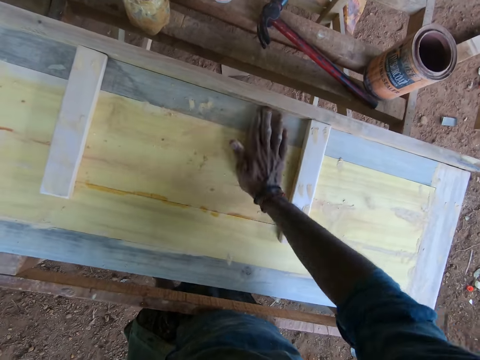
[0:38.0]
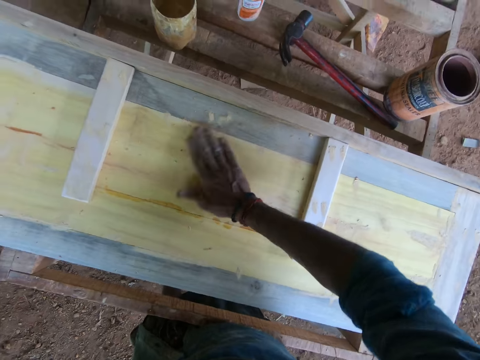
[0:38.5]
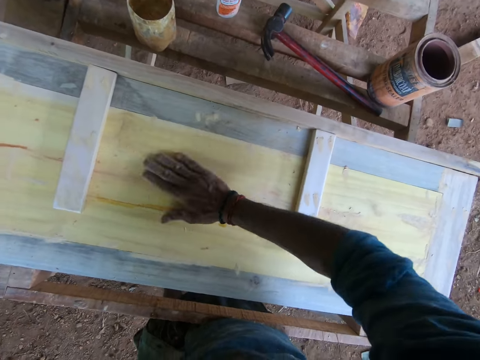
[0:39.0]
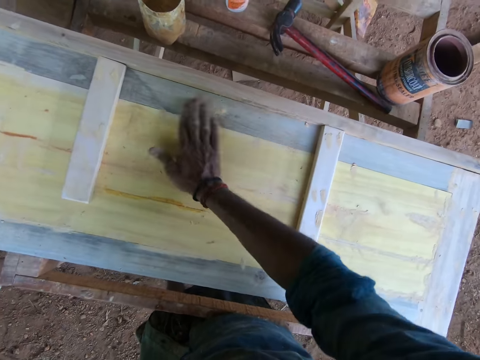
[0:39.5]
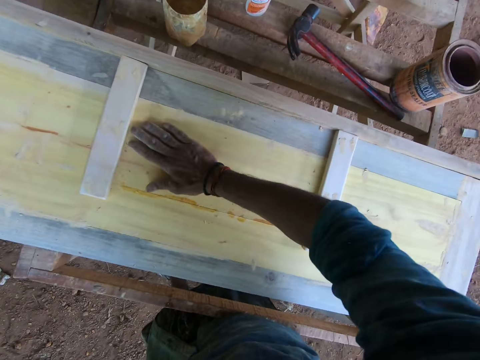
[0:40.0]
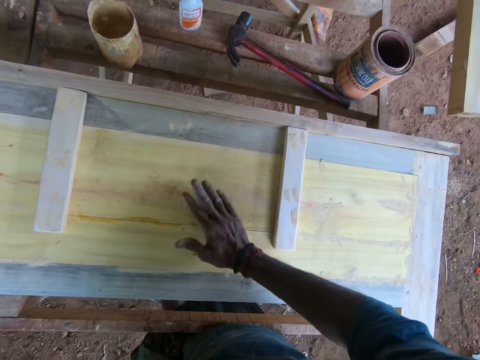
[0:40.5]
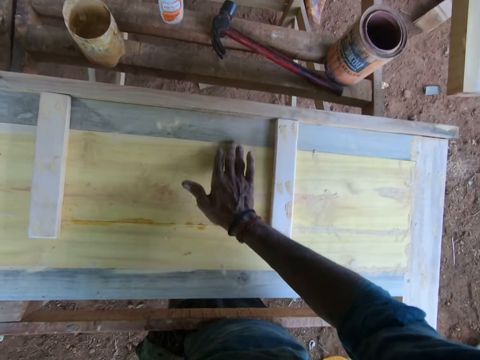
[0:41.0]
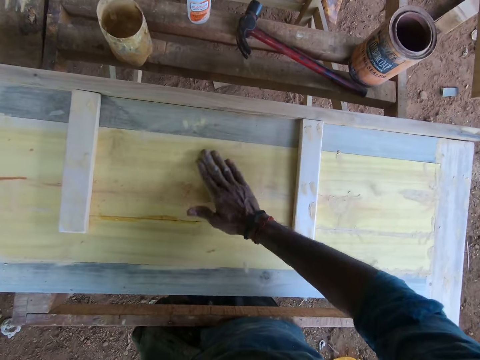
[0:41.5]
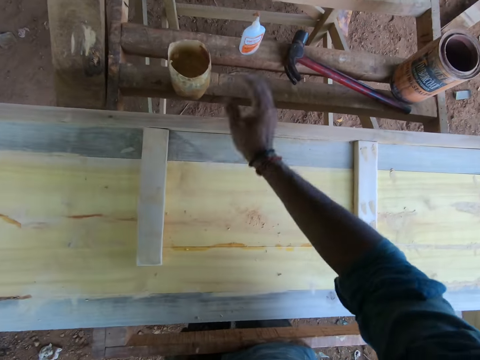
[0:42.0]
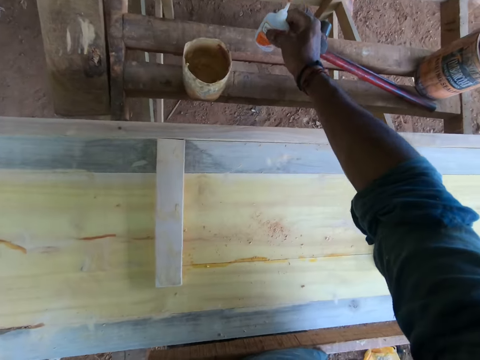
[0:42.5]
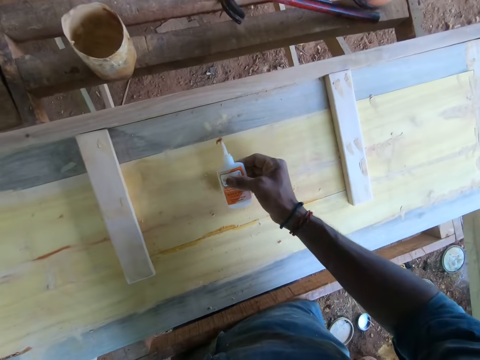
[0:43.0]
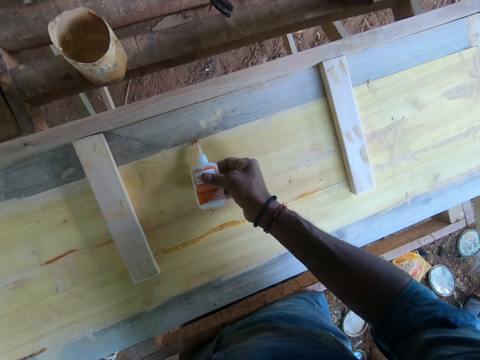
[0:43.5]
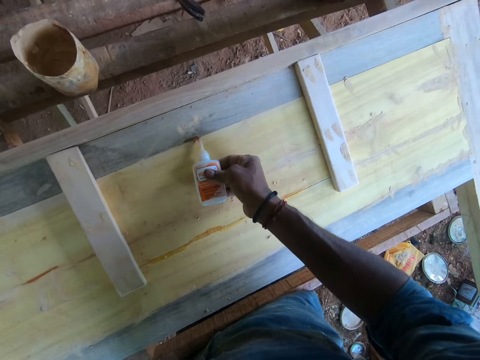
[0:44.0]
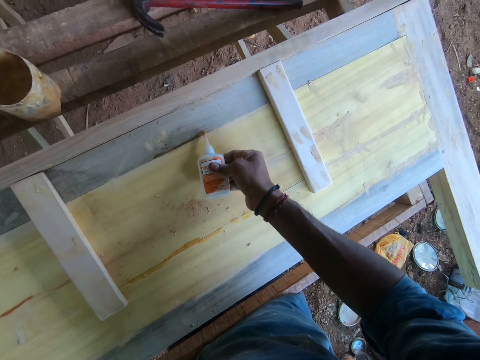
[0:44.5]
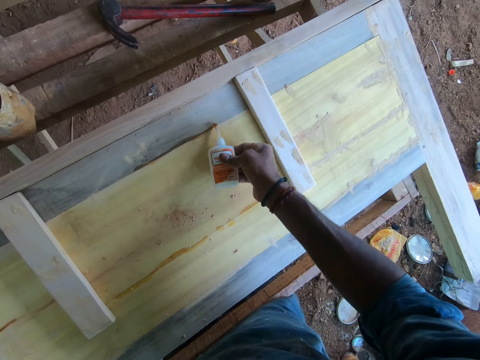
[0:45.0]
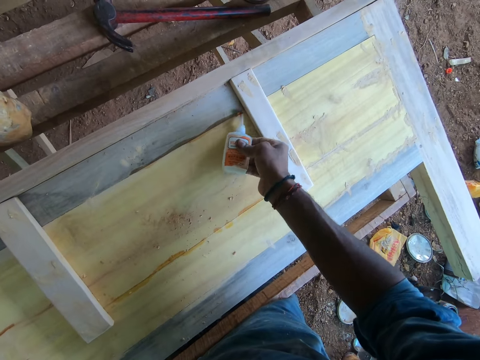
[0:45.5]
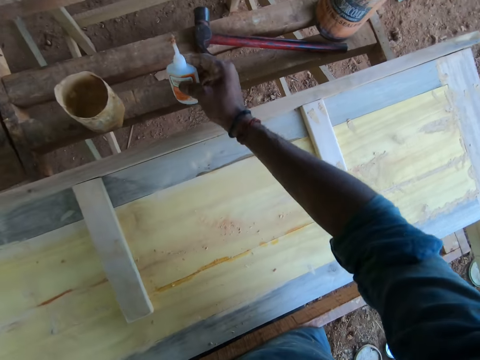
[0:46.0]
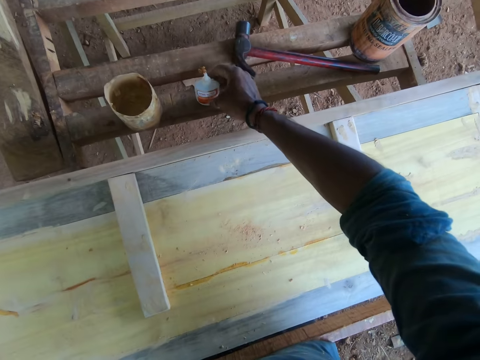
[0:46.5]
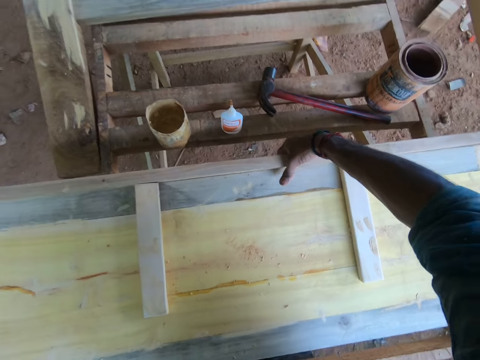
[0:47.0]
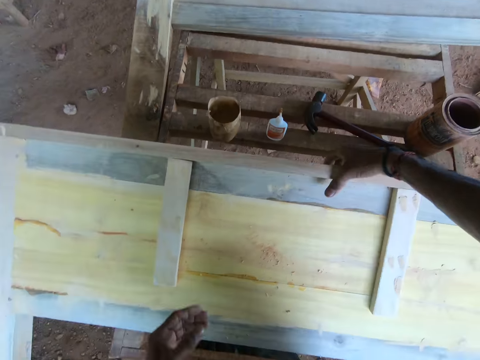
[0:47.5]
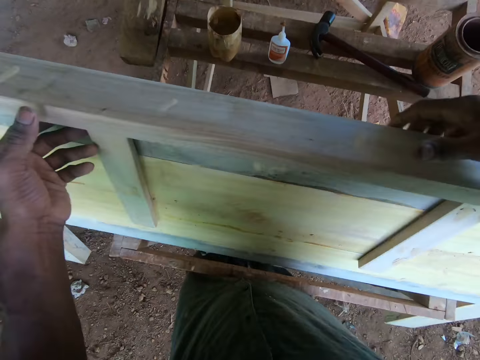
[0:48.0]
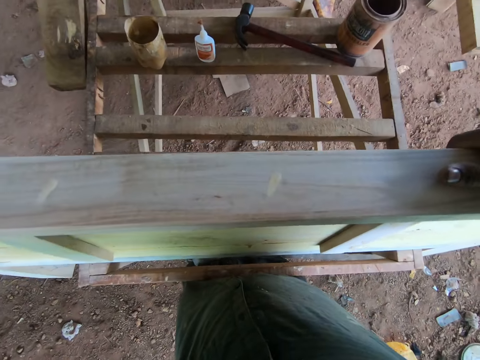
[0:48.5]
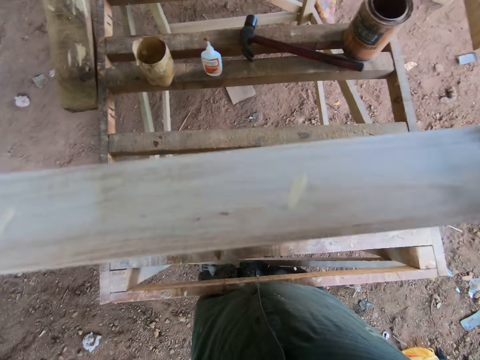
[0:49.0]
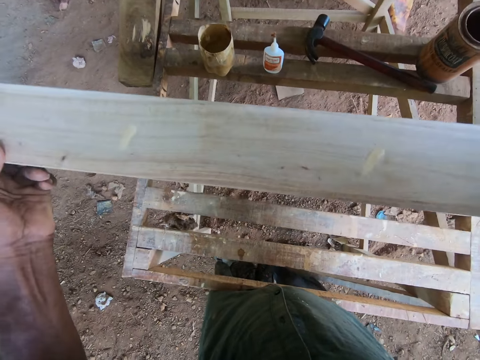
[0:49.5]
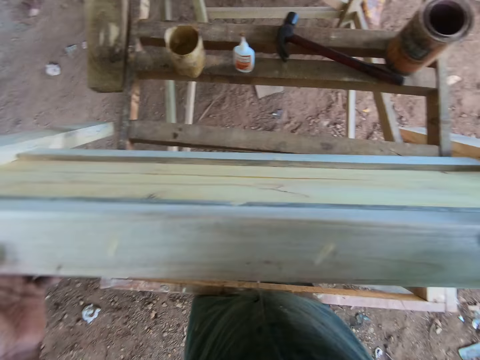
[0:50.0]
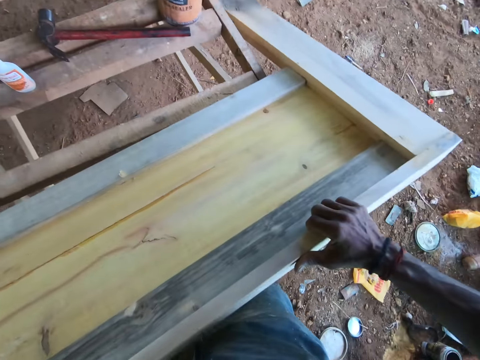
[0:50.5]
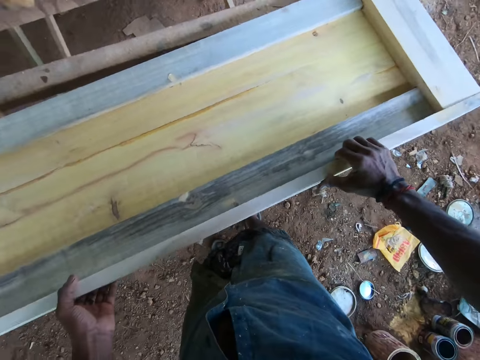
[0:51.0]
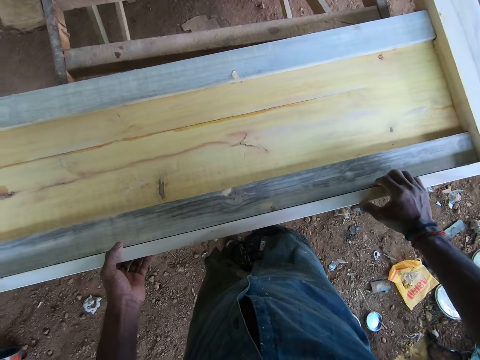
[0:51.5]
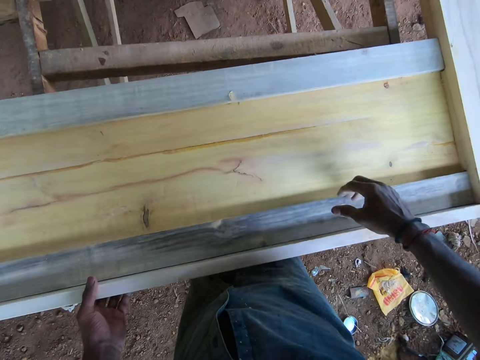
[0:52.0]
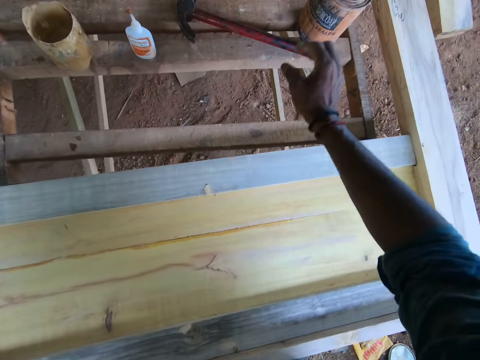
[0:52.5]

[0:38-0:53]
The camera wearer smears sawdust with the right finger. He smears sawdust with the right finger again. He picks up the bottle on the table with his right hand. He holds the glue bottle with the right hand. He applies glue from the bottle in his right hand on the piece of wood on the table. He drops the bottle in his right hand on the table. He lifts the piece of wood on the table with his right hand. He carries the wood frame with the right hand. He holds the piece of wood with both hands. He turns the wood frame with both hands. He drops the piece of wood in his hands on the table.

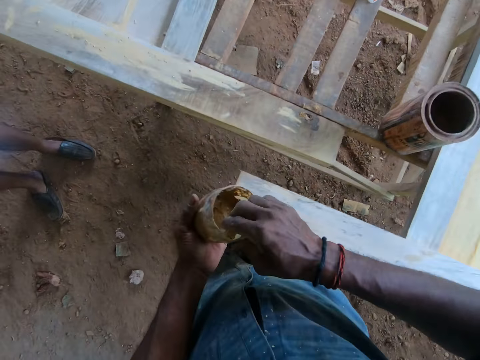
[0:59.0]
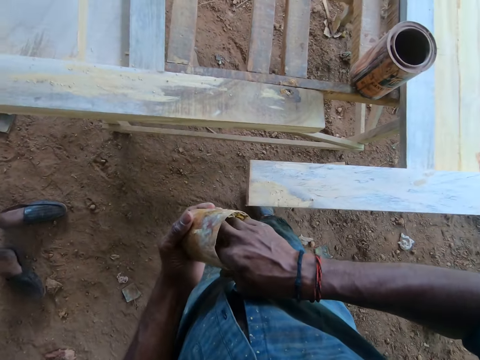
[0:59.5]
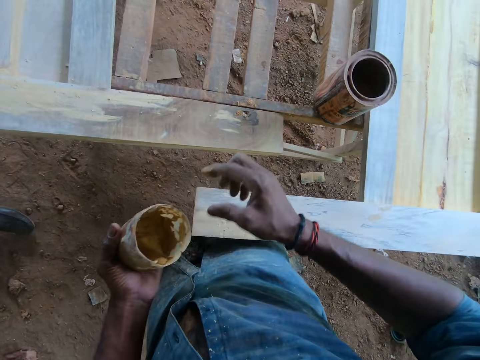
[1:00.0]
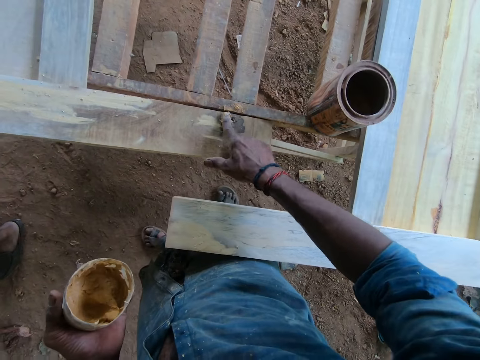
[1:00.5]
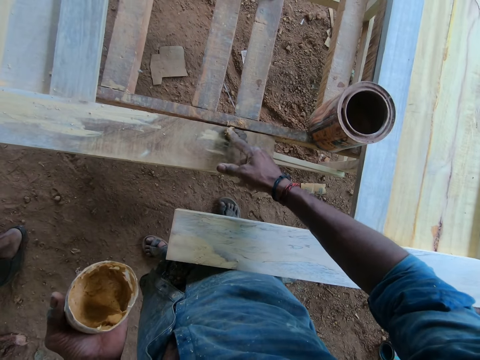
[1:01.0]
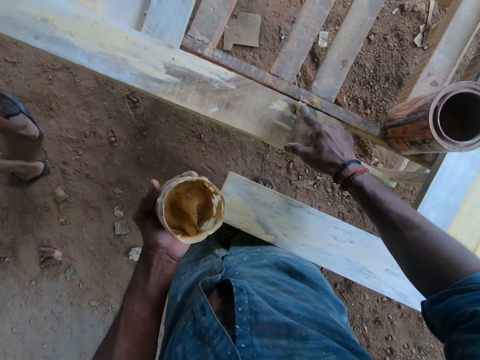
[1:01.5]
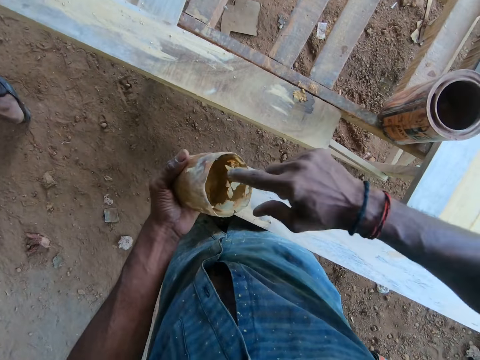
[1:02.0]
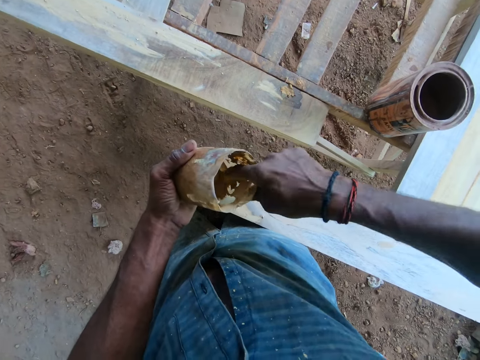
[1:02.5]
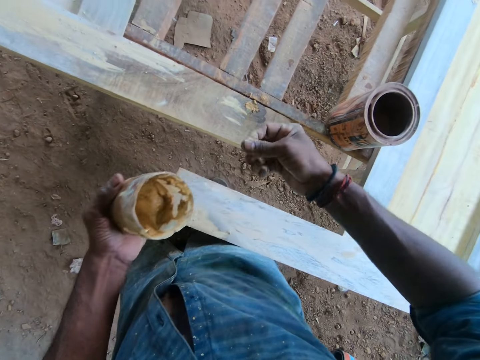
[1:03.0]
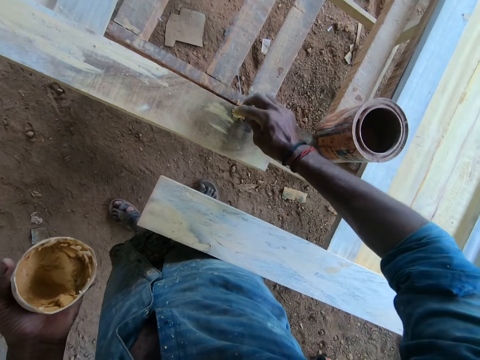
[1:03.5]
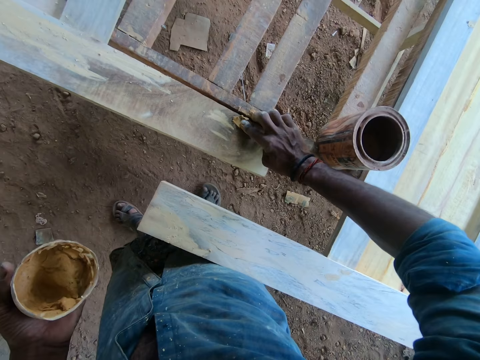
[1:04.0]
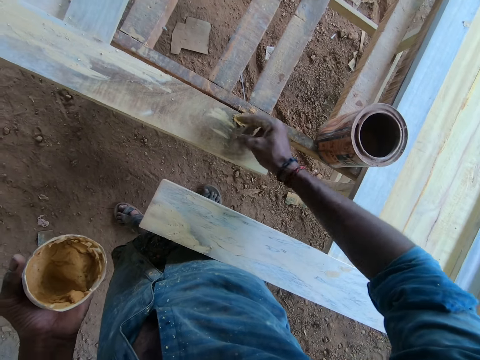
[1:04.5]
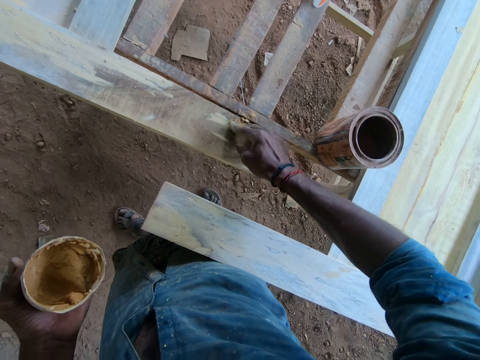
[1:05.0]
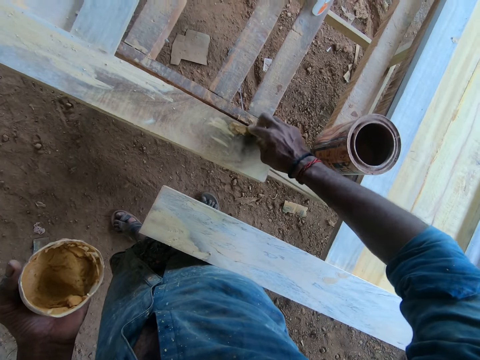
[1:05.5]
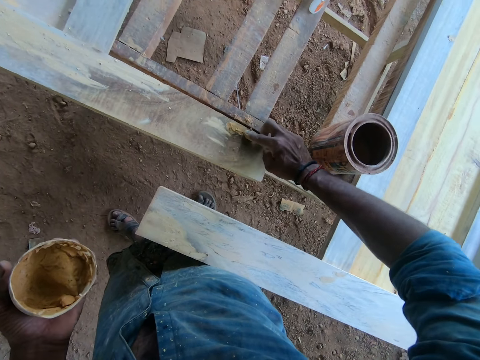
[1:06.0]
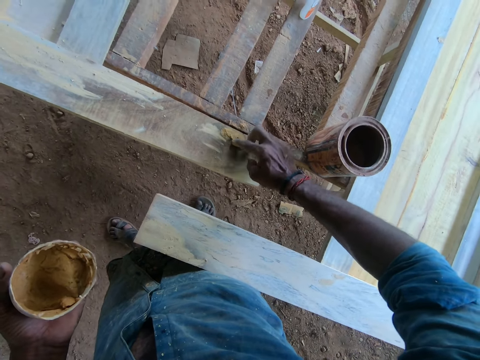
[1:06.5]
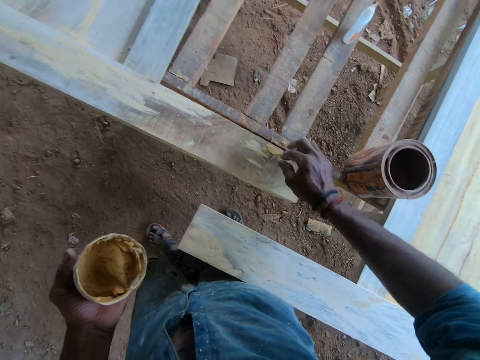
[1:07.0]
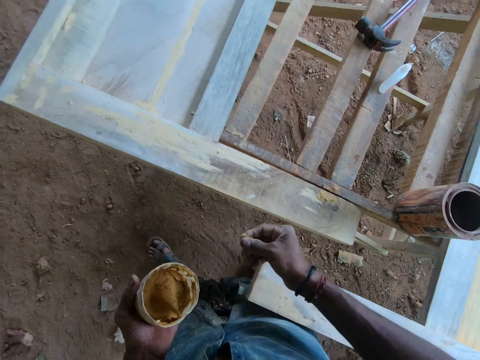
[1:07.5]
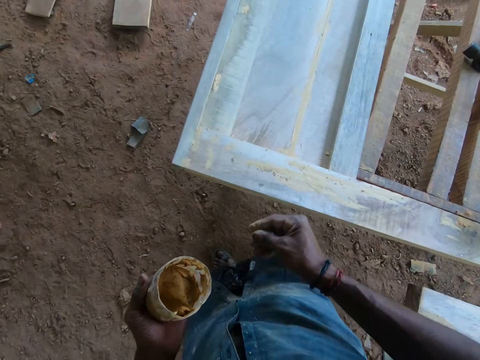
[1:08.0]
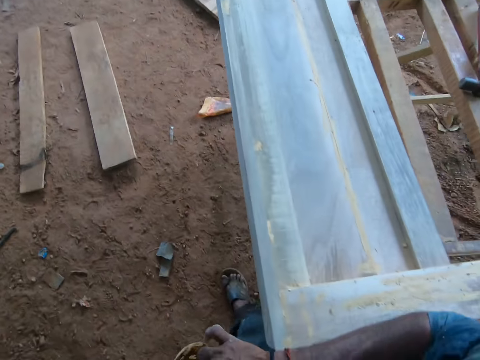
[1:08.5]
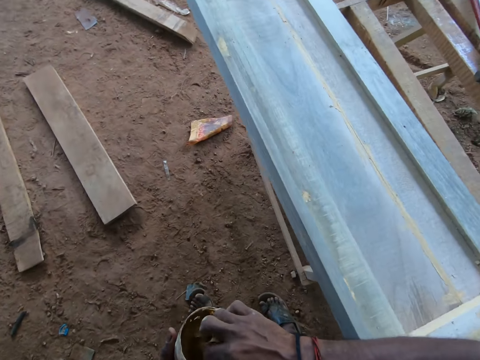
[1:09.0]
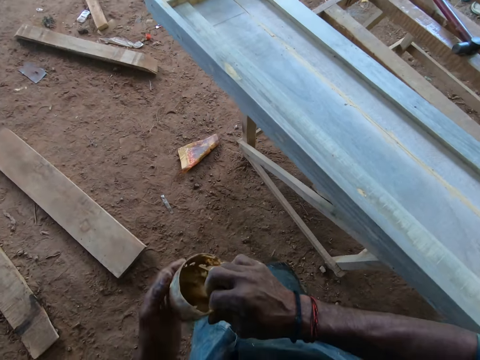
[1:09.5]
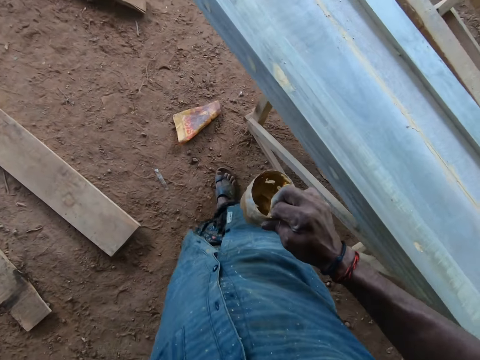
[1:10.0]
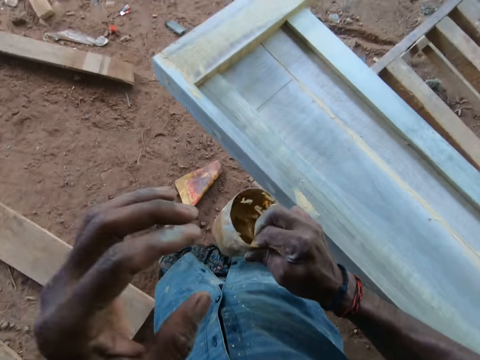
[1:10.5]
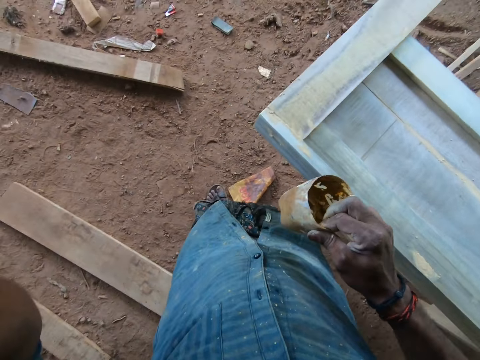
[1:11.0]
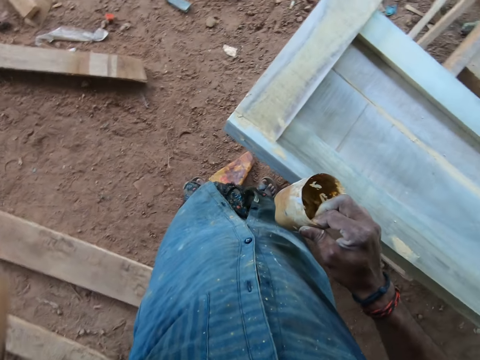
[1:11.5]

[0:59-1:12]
The camera wearer picks up another container on the table with his right hand. He holds the container with both hands. He passes the container from his right hand to his left hand. He takes paste from the container in his left hand with his right hand. He applies the paste in his right hand on the piece of wood on the table. He takes paste from the container in his left hand with his right hand. He applies the paste in his right hand on the piece of wood on the table. He smears something on the wood. He takes paste from the container in his left hand with his right hand. He walks ahead. He holds the container with his right hand. He adjusts his camera with his left hand. He lifts the left hand.
